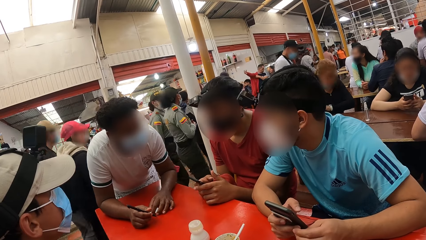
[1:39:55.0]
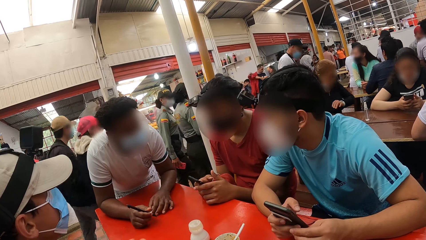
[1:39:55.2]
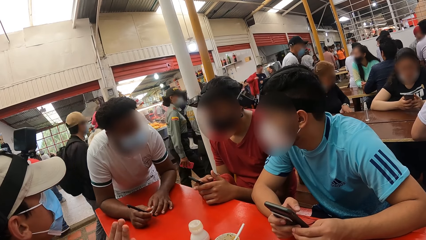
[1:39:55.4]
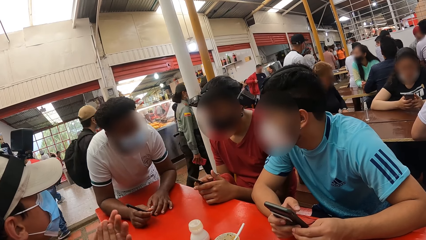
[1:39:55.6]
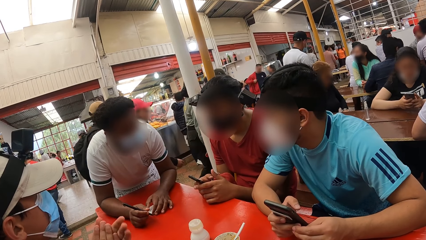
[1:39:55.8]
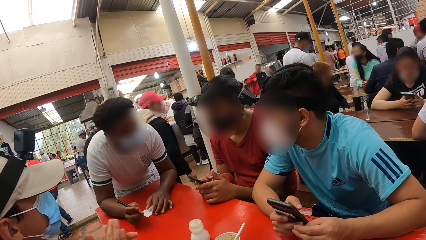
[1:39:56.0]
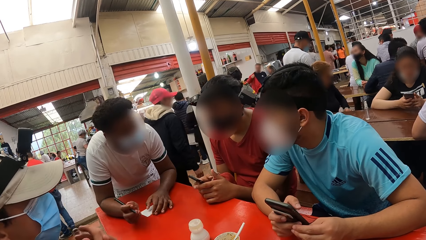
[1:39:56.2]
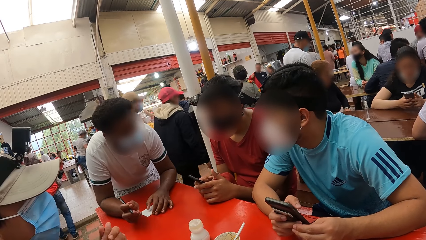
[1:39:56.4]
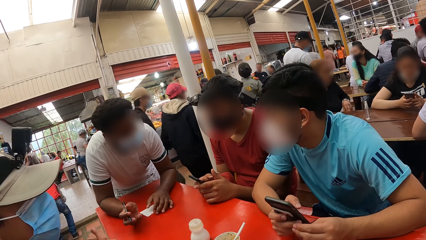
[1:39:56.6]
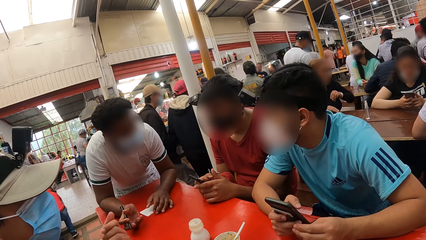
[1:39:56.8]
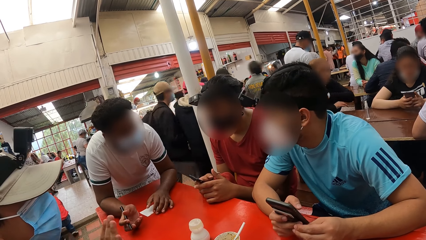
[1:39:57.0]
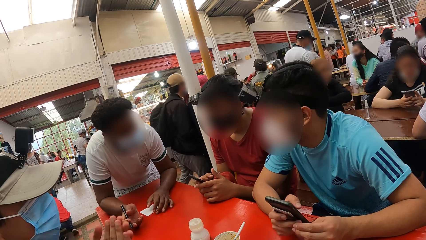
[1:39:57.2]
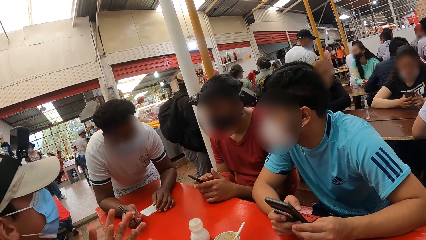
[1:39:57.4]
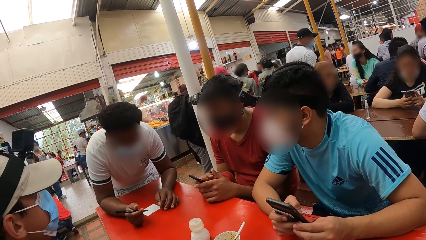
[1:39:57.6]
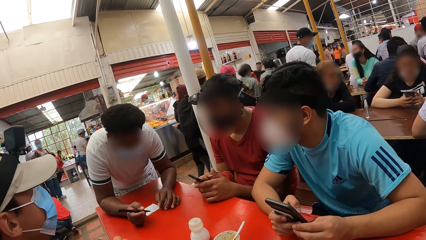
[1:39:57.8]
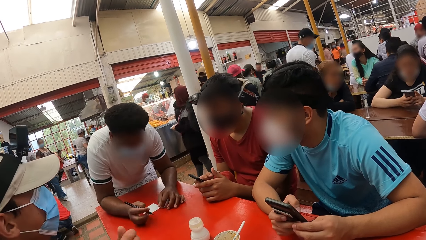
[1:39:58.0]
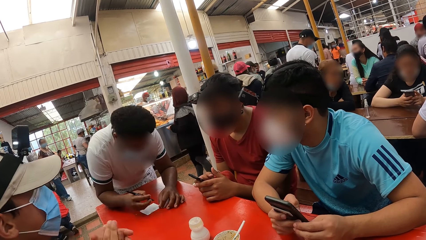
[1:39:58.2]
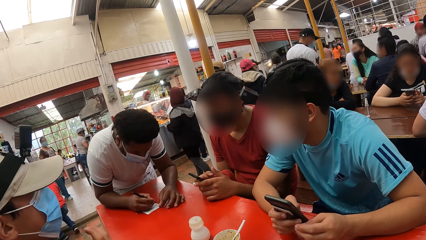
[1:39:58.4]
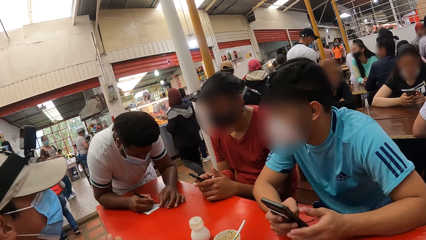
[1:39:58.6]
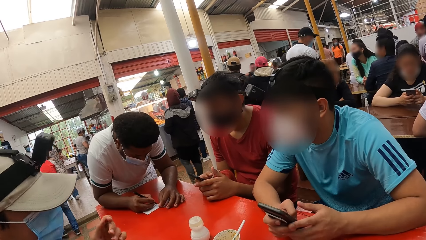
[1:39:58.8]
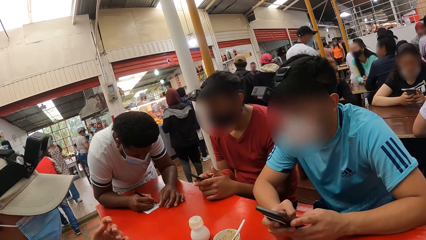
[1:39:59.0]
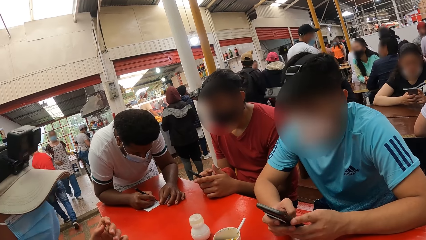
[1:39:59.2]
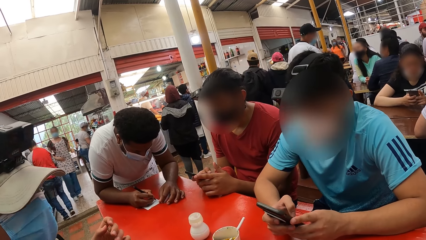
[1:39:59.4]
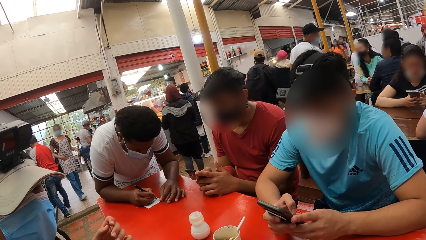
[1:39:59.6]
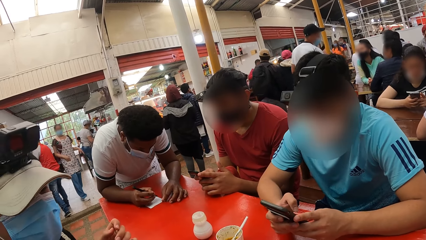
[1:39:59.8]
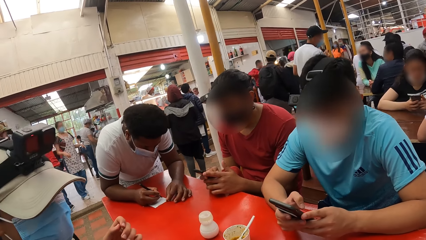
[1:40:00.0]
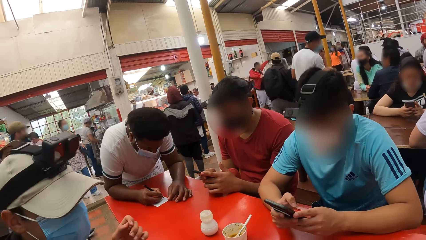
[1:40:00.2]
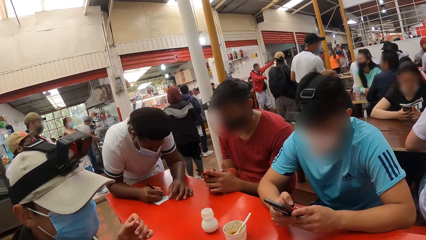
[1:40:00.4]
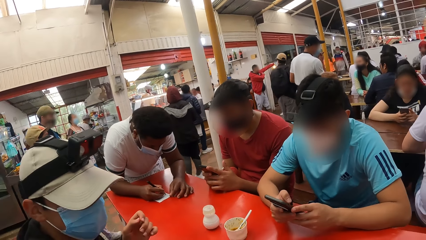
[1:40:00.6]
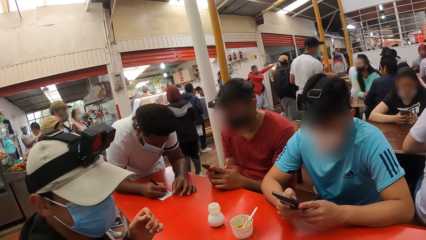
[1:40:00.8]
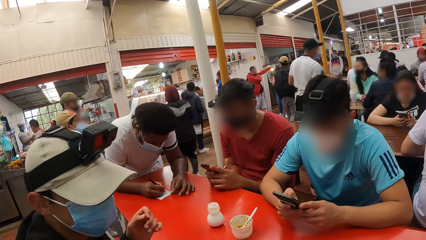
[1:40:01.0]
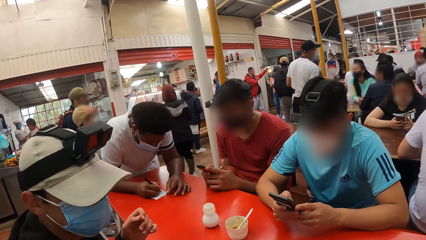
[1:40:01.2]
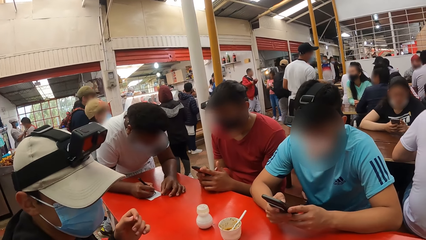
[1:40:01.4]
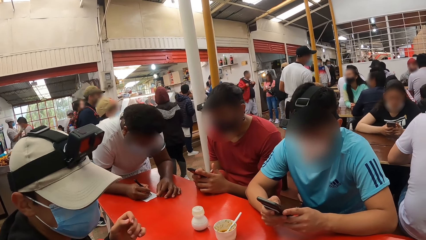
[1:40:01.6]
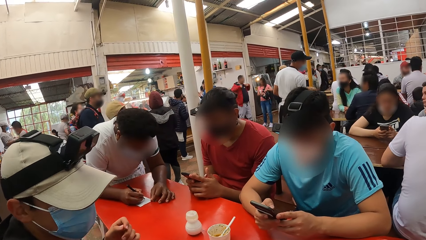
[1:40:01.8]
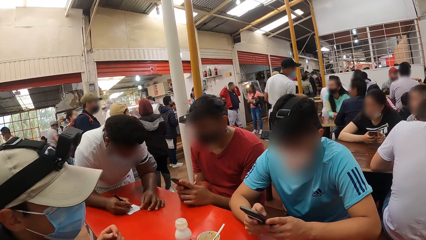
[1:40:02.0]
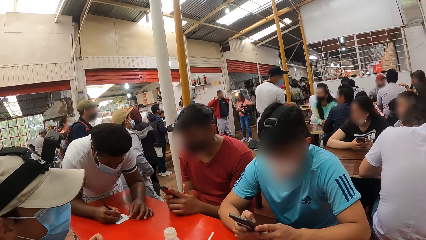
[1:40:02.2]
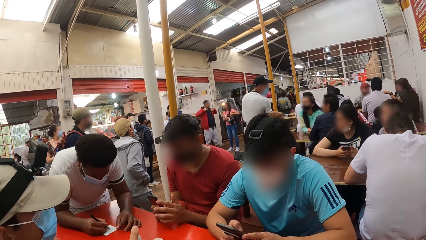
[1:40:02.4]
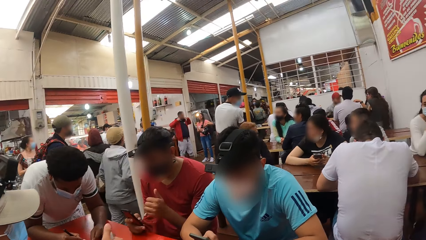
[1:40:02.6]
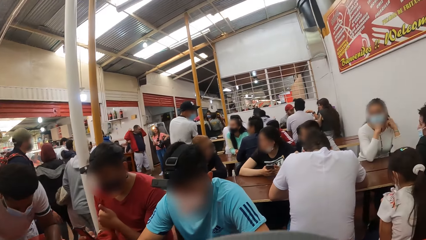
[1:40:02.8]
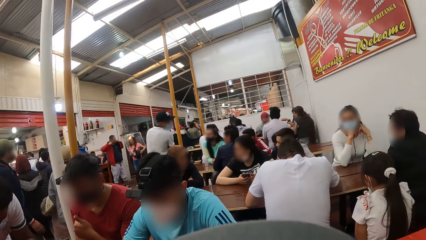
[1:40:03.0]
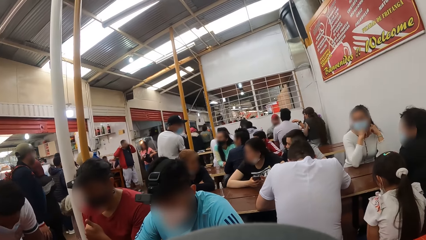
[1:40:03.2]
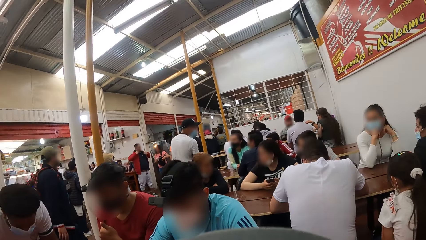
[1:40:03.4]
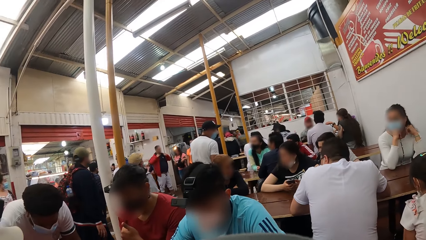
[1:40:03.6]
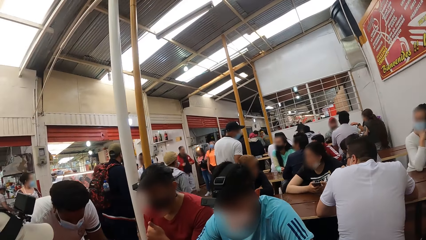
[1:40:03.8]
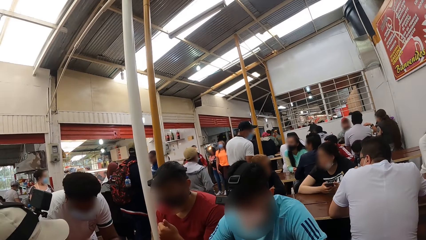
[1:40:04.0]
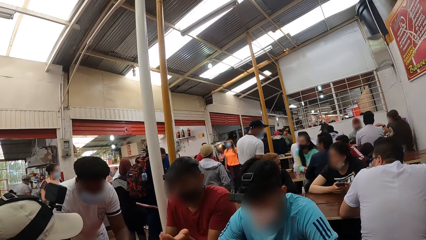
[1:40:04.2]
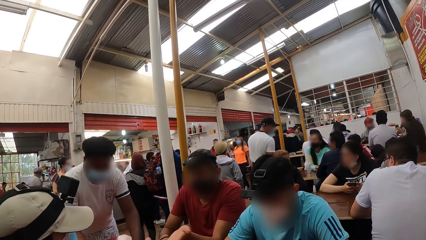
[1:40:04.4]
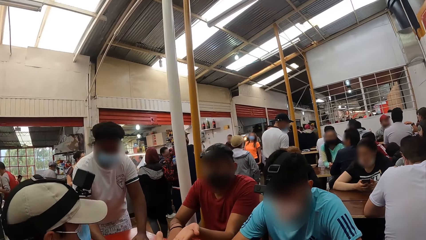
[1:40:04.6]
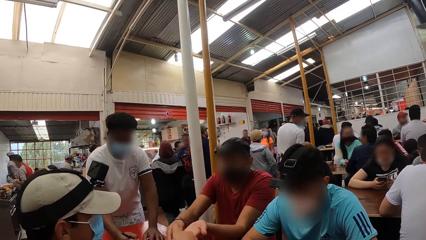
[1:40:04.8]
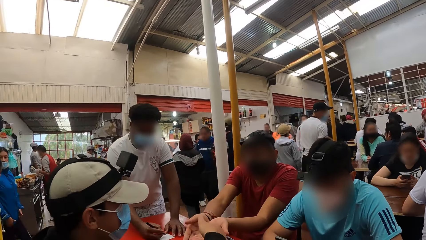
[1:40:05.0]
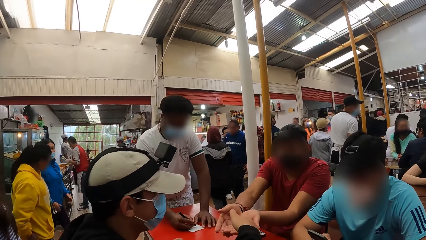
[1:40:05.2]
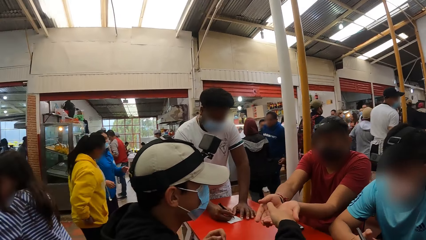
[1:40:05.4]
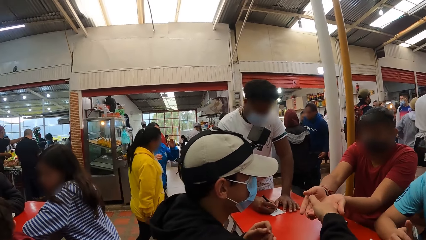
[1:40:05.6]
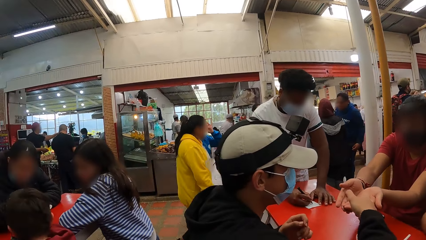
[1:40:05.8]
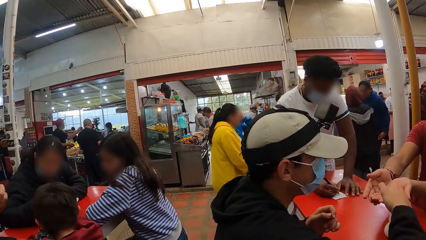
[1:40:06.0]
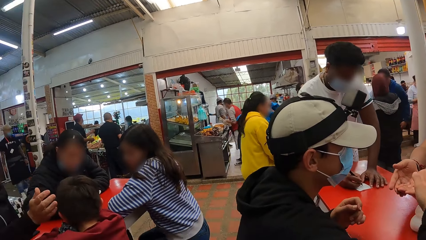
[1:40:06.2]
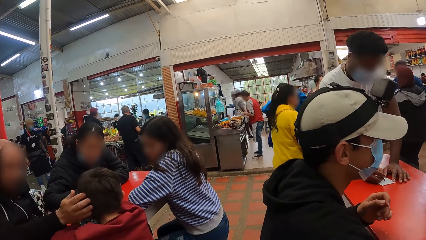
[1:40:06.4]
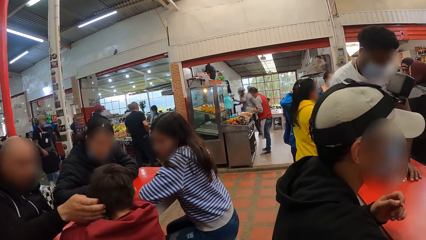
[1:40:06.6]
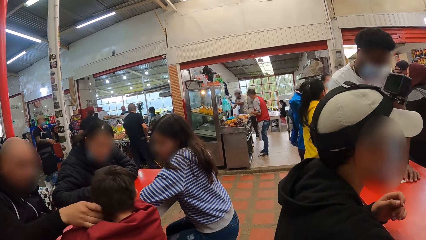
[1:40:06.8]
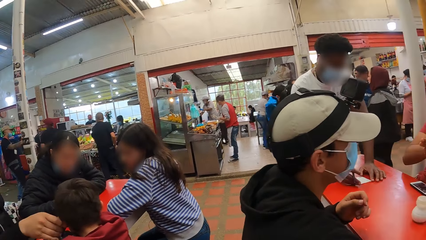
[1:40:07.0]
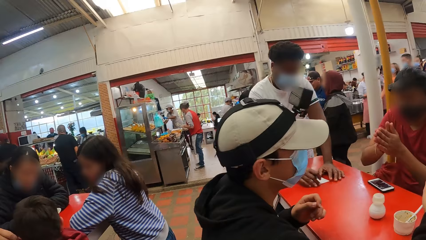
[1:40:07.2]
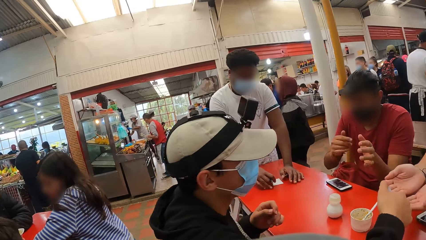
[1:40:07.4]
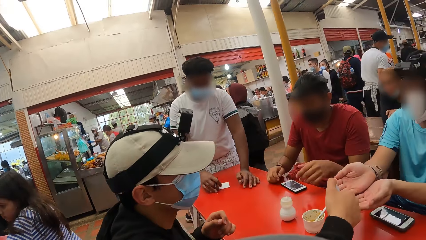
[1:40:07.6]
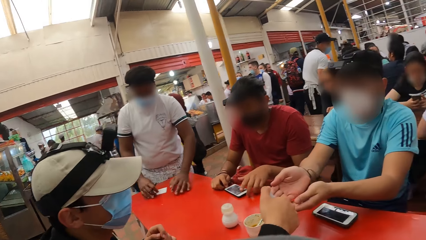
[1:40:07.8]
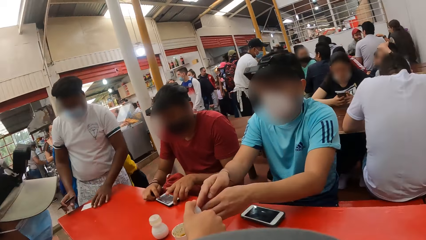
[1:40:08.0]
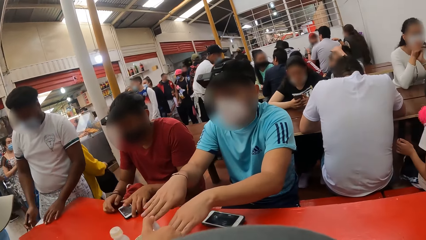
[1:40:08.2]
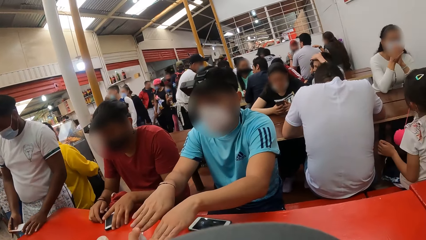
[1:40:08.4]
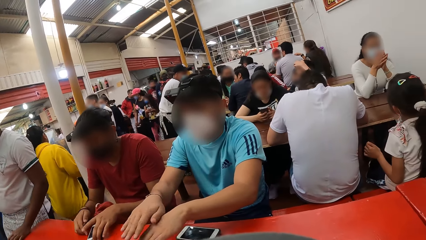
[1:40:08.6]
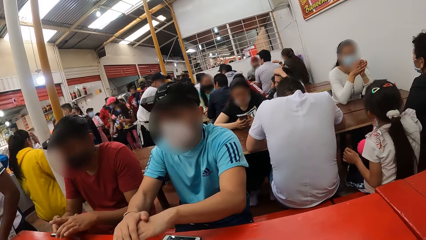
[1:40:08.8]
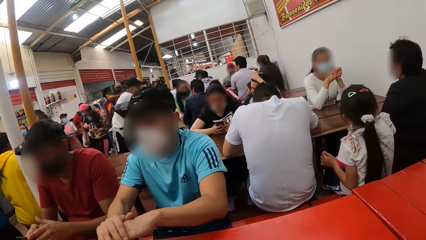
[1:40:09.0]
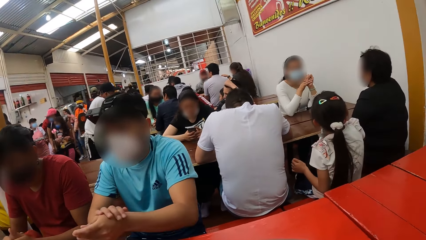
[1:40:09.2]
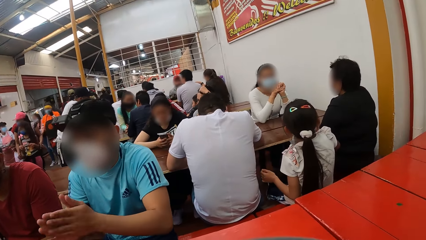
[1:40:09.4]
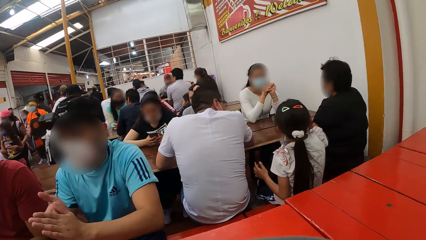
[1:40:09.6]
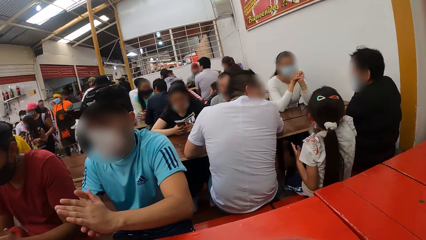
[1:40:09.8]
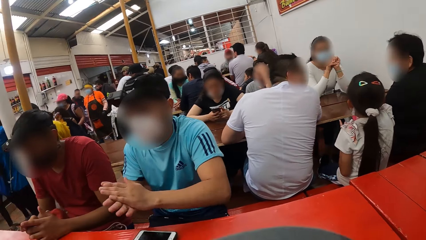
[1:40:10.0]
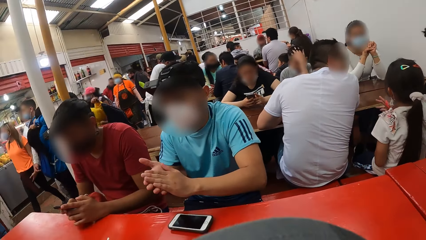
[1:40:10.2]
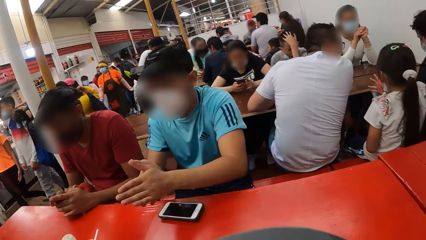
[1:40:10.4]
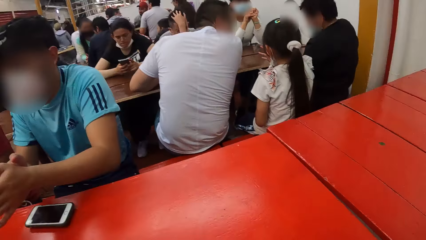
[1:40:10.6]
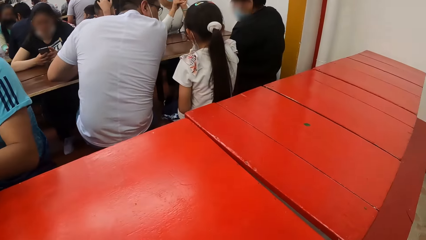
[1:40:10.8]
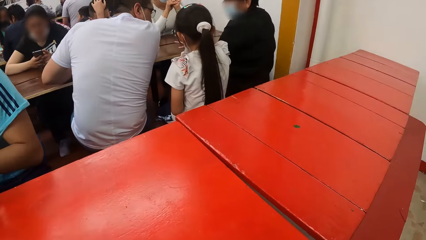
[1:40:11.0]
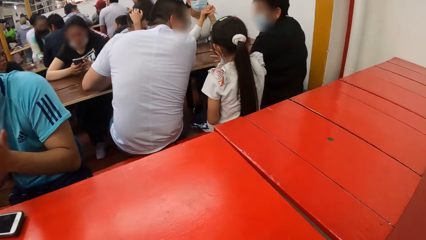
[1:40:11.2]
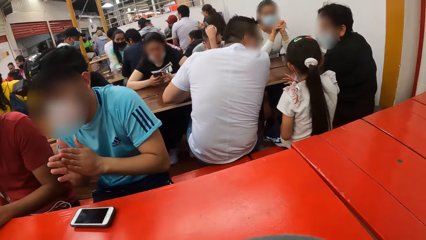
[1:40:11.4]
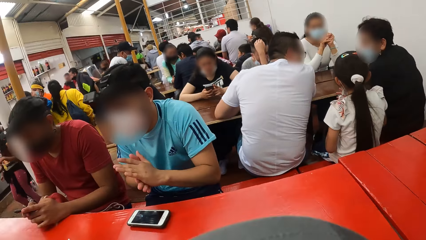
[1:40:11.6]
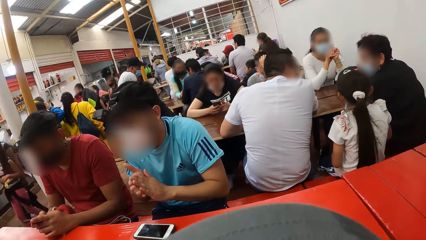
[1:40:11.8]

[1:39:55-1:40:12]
A man rubs his hands. A waiter writes on the order sheet on the table with the pen in his right hand. Another man operates a phone in his hands. A third man operates a phone in his hands. The third man clenches his left fist and stretches out his left hand. The first man gestures with his right hand. The first man sprays a sanitizer in his right hand on the palms of the third man. The first man sprays the sanitizer in his right hand on the palms of the second man. The third man turns the phone on the table with his left hand. The second man turns his hands and rubs the sanitizer in his hands. The third man picks up the phone from the table with his left hand and places the phone in his left hand on his right hand.
